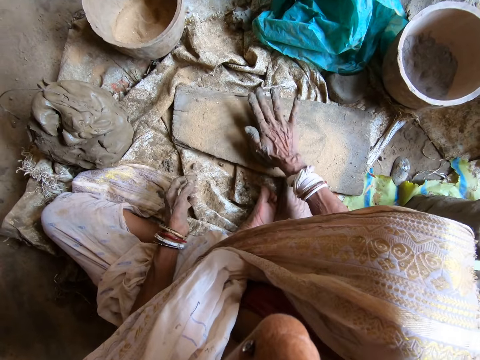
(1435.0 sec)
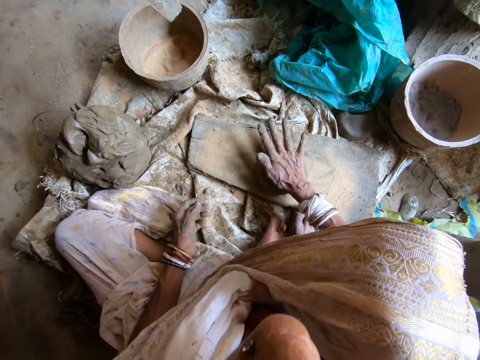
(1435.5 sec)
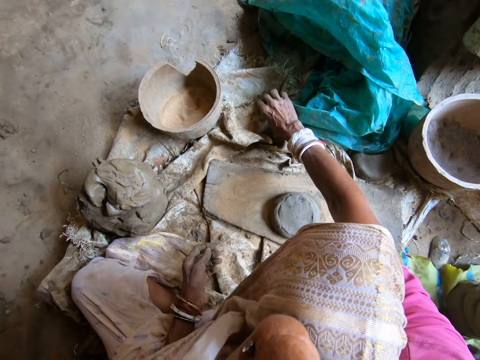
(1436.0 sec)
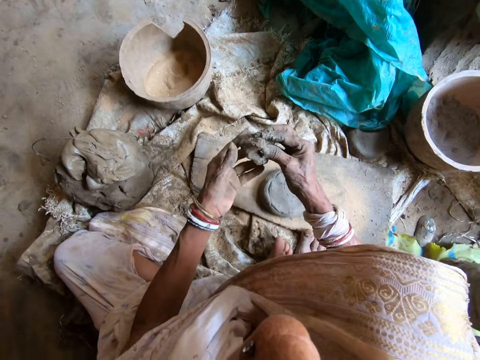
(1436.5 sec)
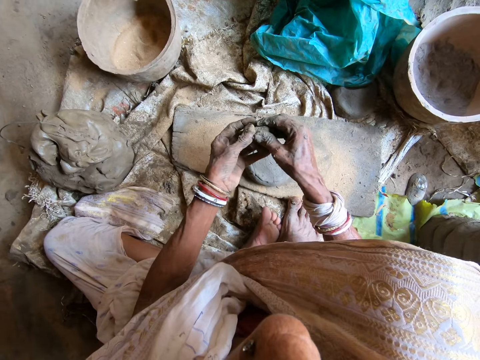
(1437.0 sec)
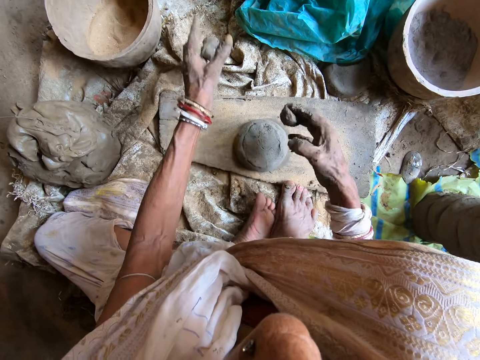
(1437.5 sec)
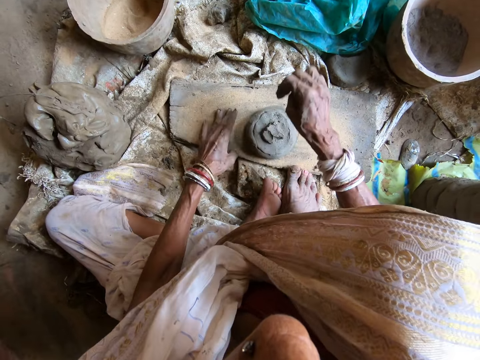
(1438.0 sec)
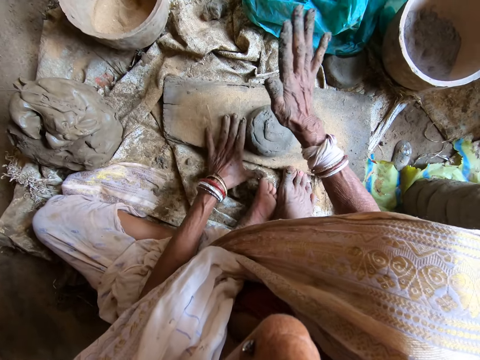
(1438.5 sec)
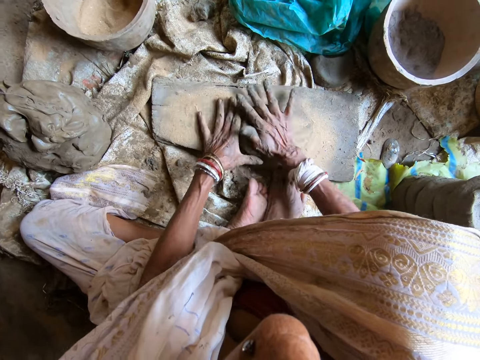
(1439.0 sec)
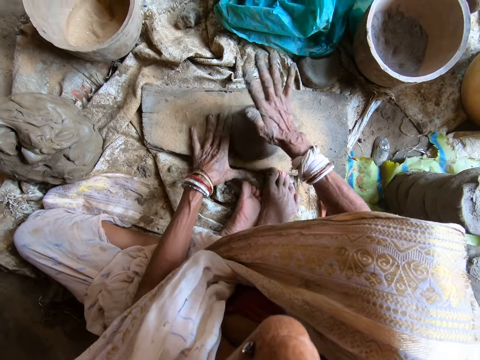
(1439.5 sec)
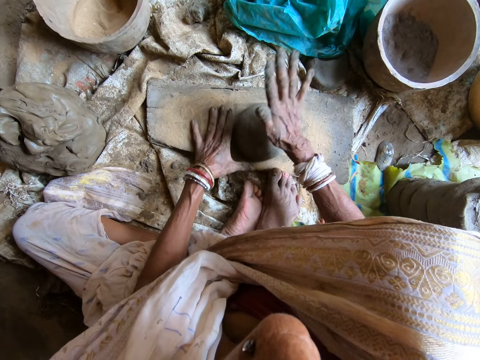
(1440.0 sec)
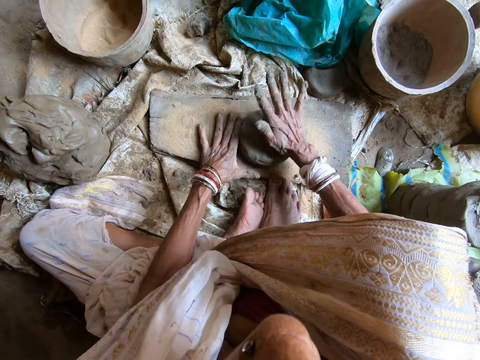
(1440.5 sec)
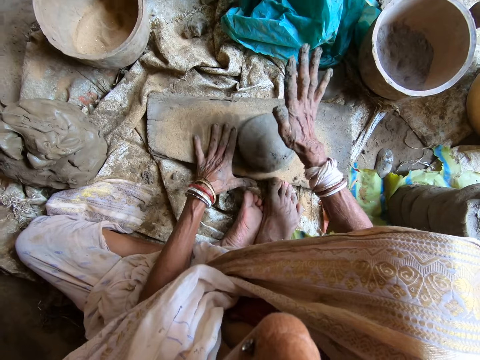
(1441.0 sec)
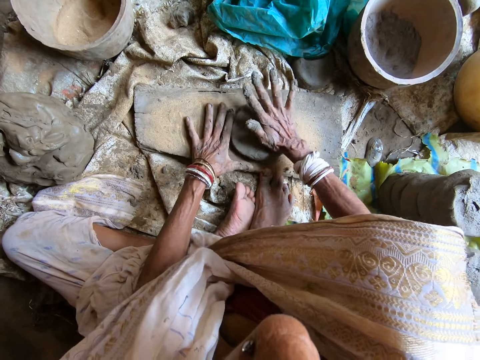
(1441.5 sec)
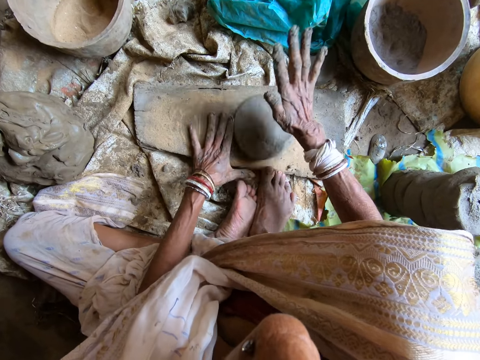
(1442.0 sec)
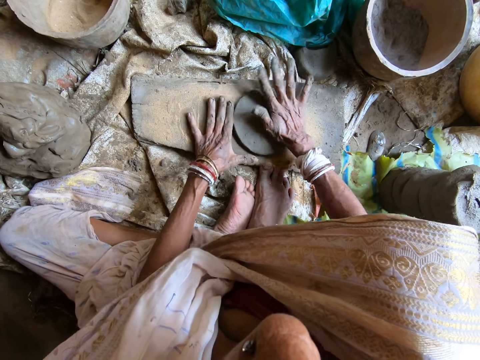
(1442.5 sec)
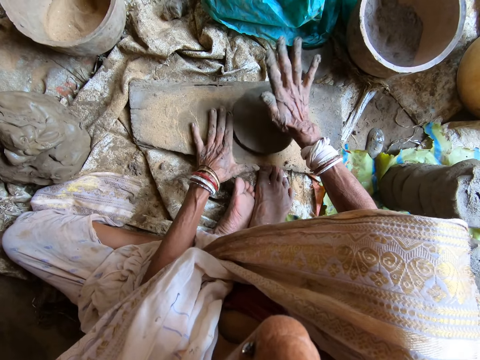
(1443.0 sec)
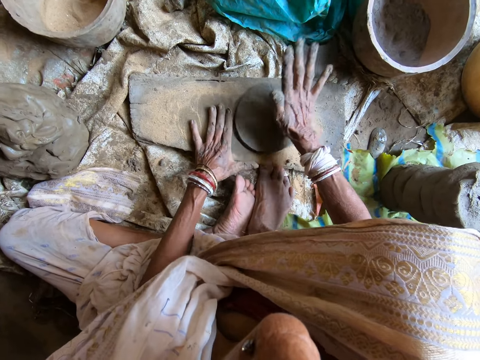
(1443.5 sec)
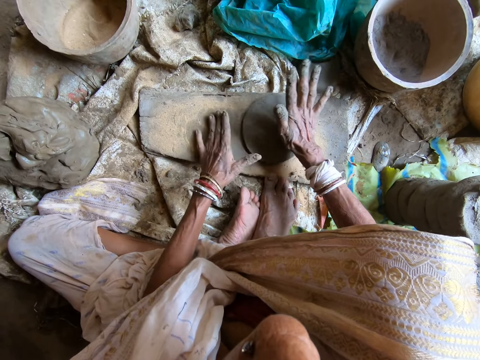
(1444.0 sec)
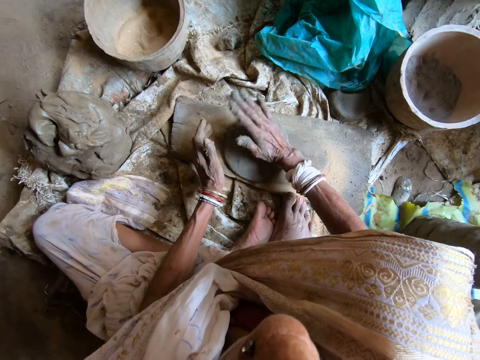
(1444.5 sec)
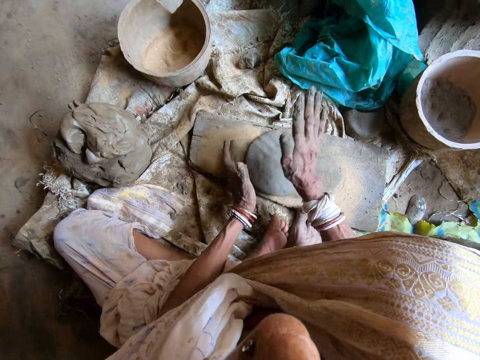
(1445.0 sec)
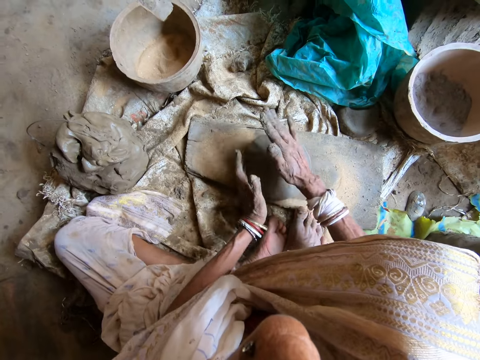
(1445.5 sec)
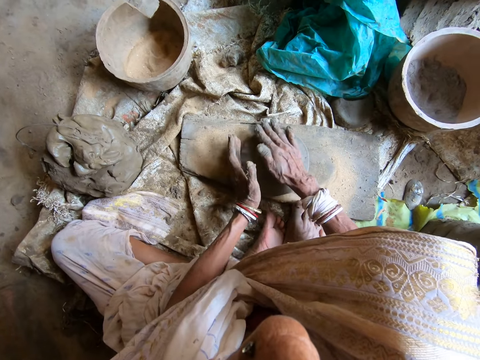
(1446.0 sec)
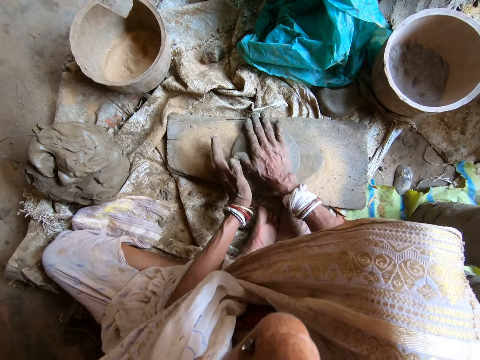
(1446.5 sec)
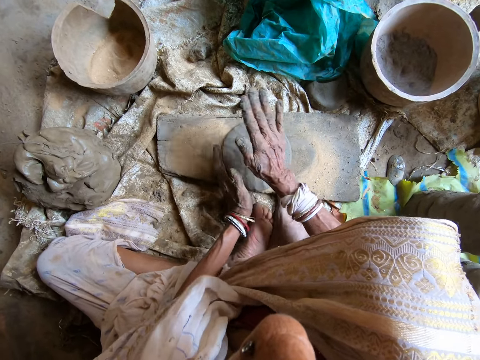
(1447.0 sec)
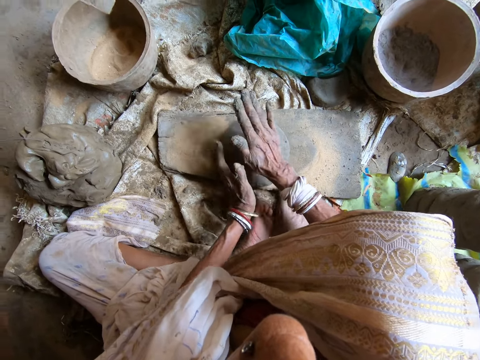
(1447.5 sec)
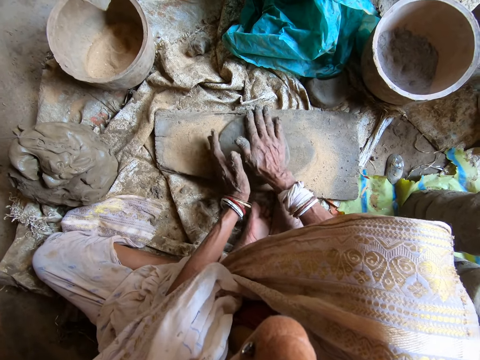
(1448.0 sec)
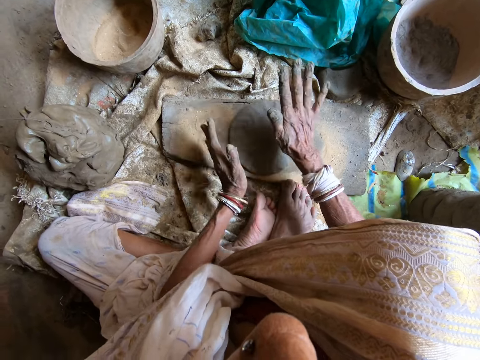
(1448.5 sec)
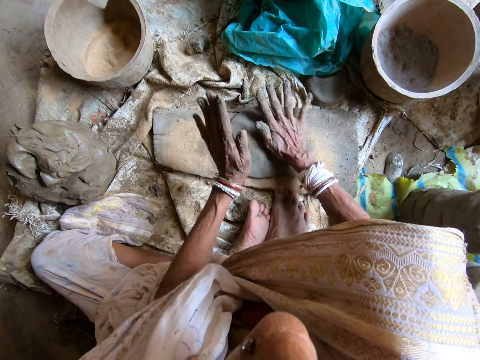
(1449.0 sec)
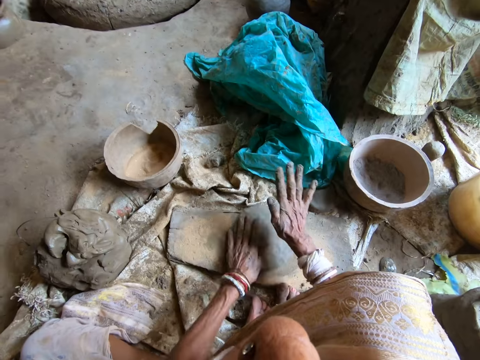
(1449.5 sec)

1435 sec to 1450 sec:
The camera wearer hits the clay on the wood or board with her right hand. She molds the clay on the board. She picks the clay from the floor with her right hand. She passes the clay to her left hand with her right hand. She holds the clay with two hands. She divides the clay in two with her hands. She throws the clay in her left hand on the floor. She puts the clay in her right hand on the clay on the wood. She beats the clay on the wood to shape with her hands. She molds the clay on the board. She adjusts the piece of clay on the board. She molds the clay on the board.

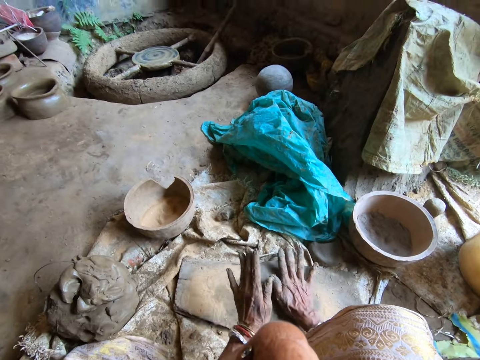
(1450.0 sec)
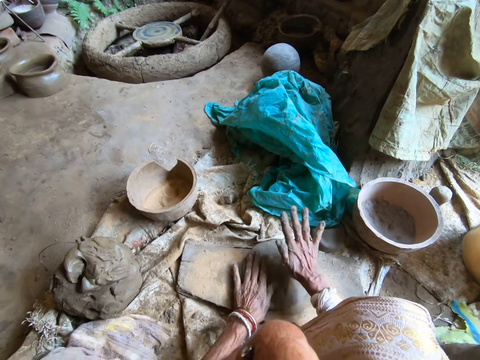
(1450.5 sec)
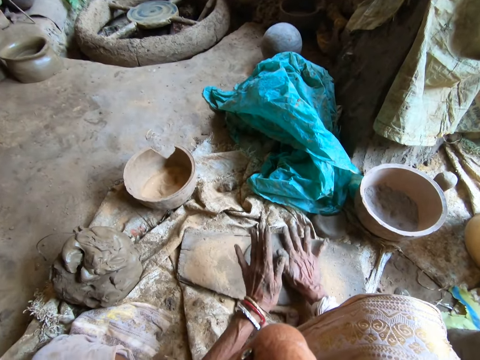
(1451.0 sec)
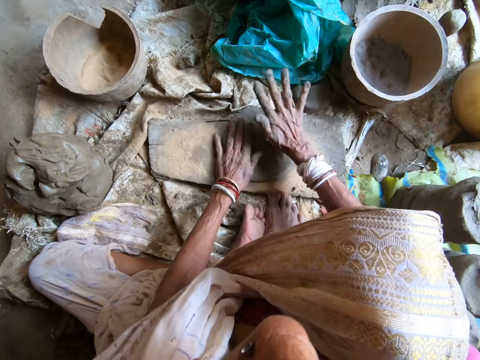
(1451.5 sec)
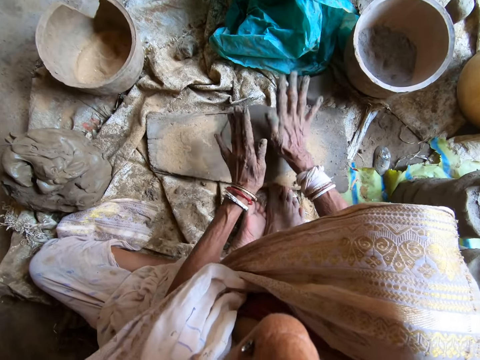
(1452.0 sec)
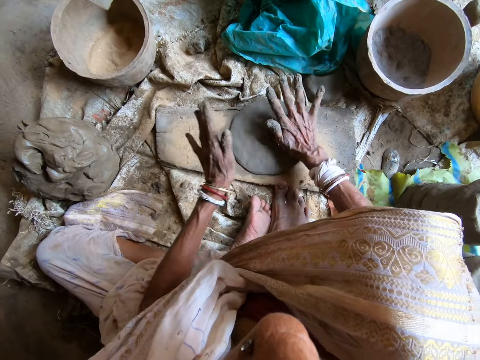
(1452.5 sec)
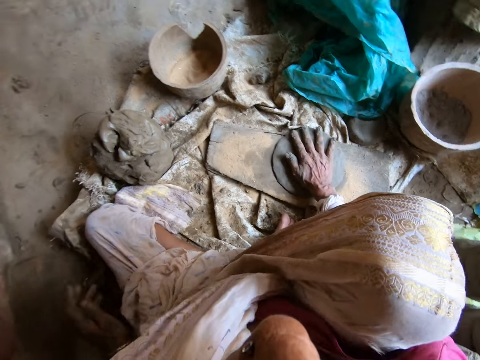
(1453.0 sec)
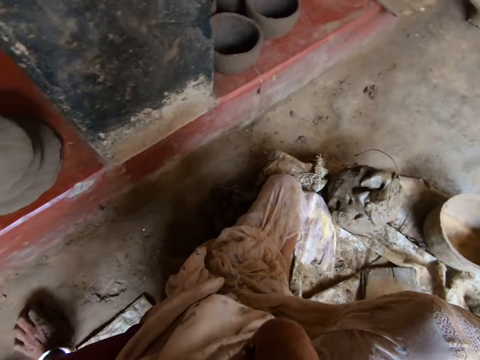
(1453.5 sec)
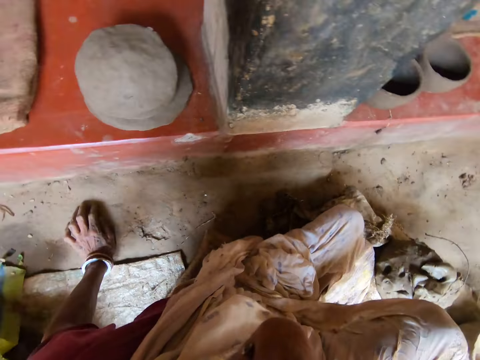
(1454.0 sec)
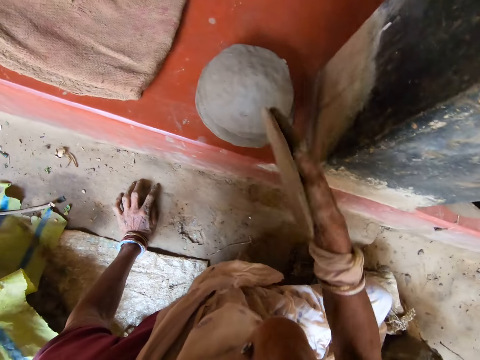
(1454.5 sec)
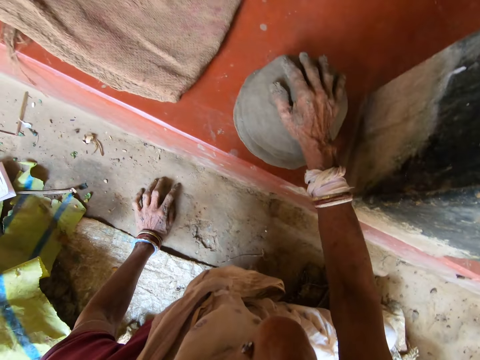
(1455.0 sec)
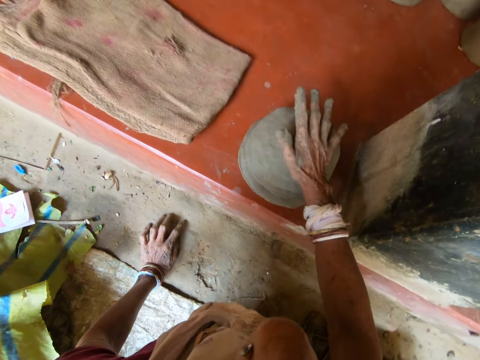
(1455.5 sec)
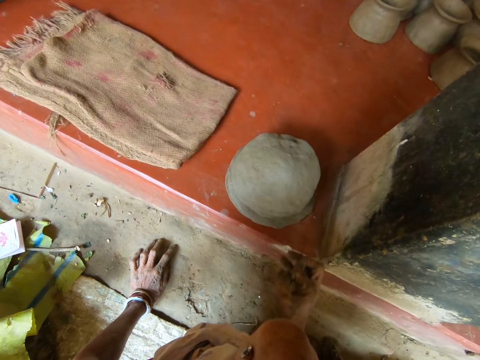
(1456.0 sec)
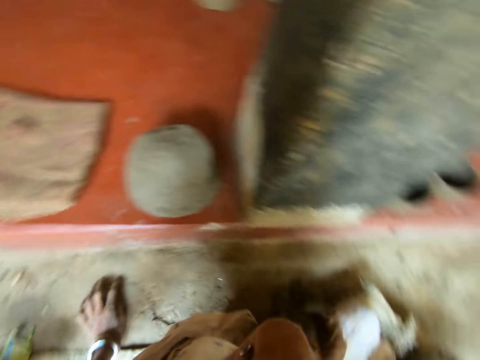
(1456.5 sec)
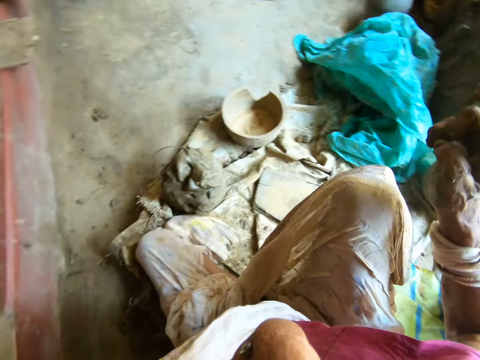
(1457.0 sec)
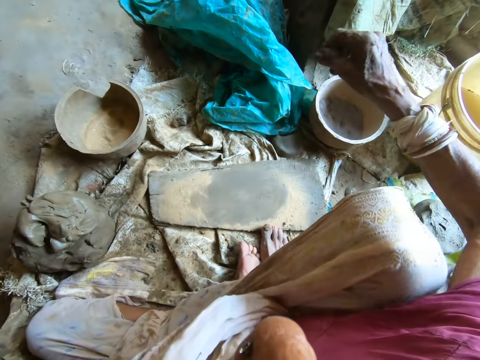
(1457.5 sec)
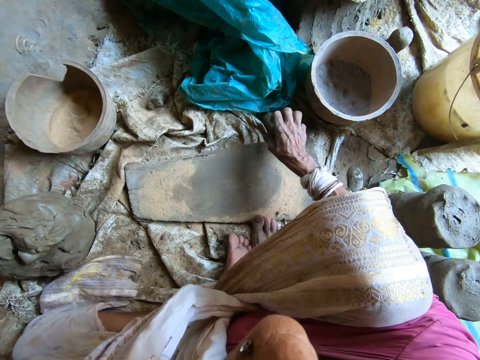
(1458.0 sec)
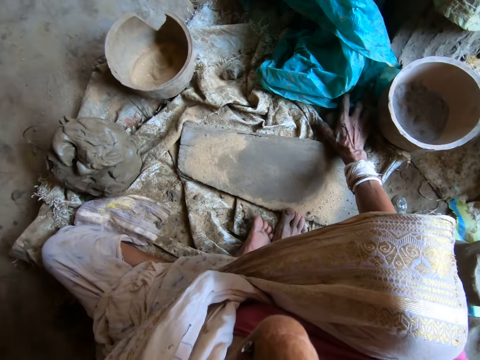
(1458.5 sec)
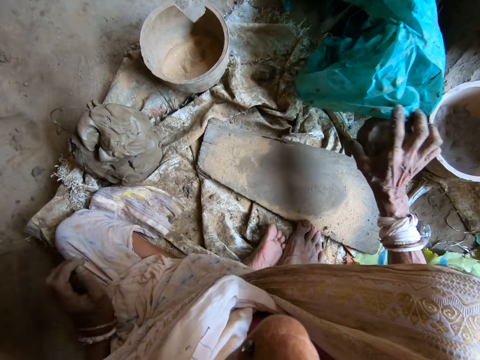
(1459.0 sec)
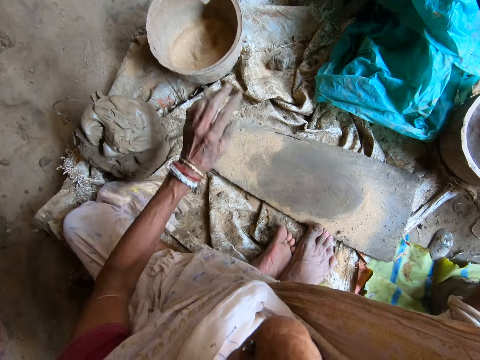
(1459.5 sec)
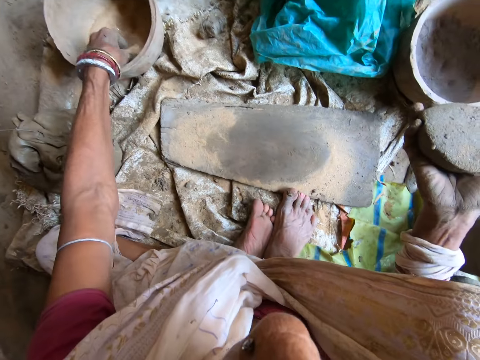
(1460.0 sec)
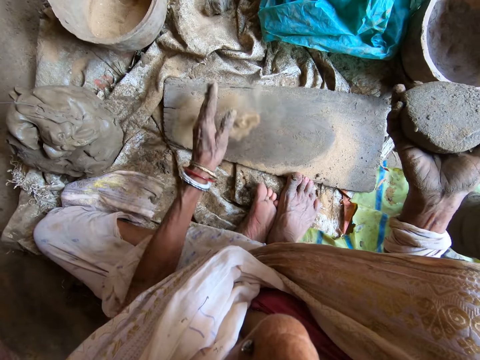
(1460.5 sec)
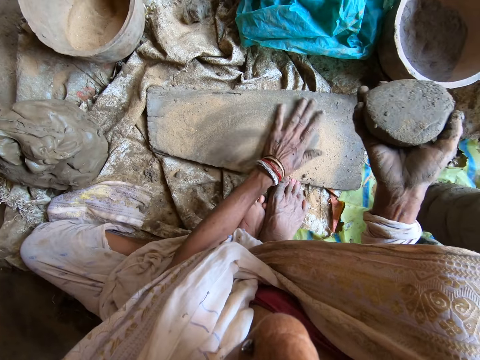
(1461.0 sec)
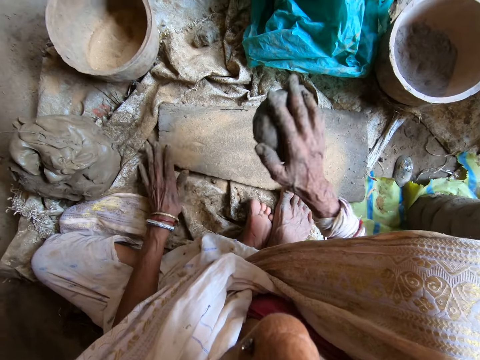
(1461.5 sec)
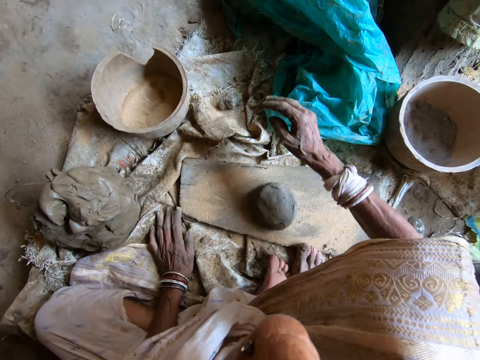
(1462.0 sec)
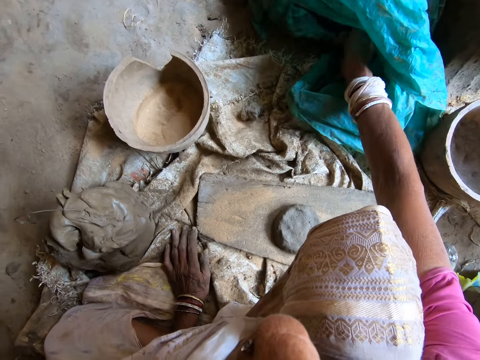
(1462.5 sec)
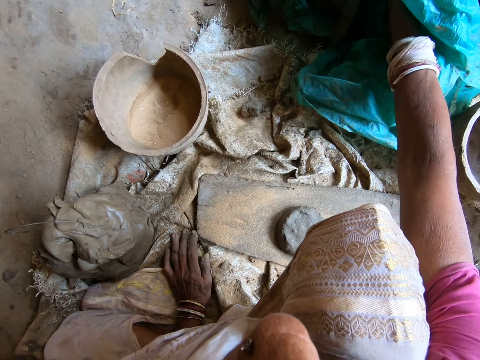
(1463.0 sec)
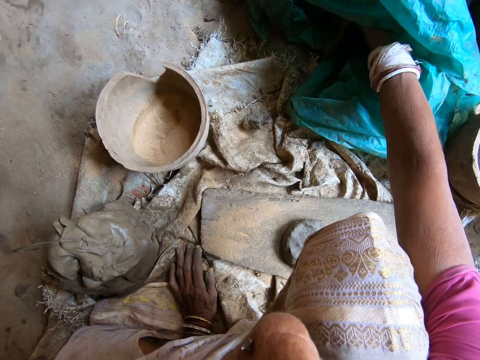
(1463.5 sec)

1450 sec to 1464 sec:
The camera wearer removes her hand from the clay. She takes the clay from the wood with her right hand. A man converses with the camera wearer. The camera wearer rests her hand on the floor and turns around. She places the clay on other clay on the pavement with her right hand. She talks with the man. She takes clay from the floor with her right hand. She takes sand from the mortar on the floor with her left hand. She pours the sand on the wood with her left hand. She spreads the sand on the wood with her left hand. She drops the clay on the wood with her right hand. She rests her hand on the floor. She talks. She puts her right hand into the plastic bag on the floor.
